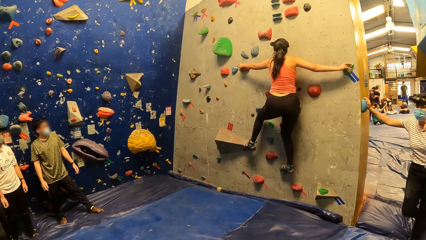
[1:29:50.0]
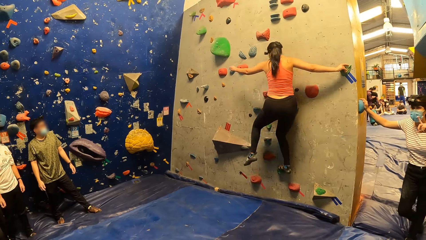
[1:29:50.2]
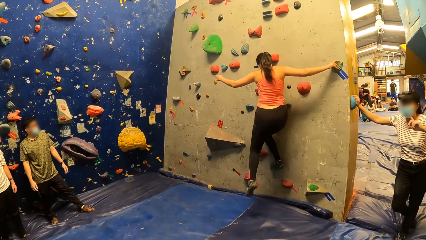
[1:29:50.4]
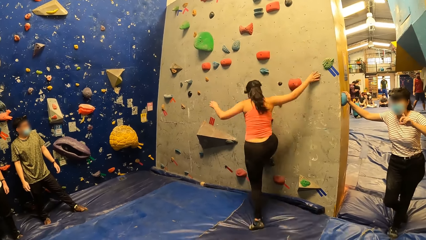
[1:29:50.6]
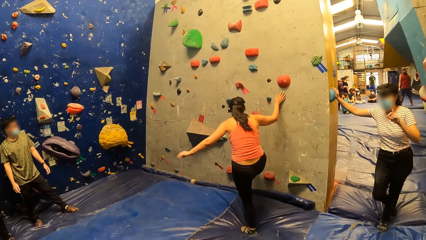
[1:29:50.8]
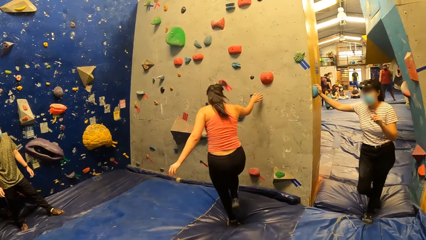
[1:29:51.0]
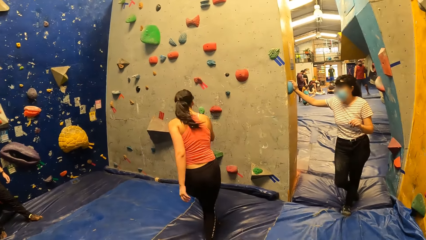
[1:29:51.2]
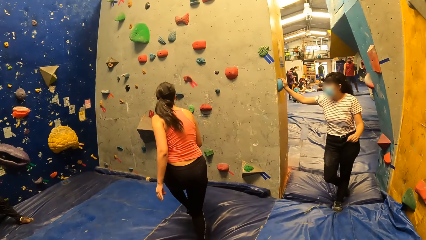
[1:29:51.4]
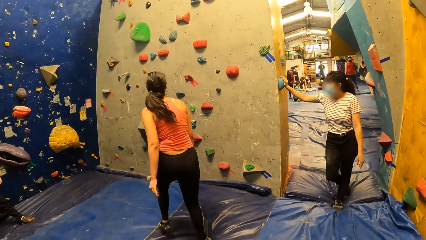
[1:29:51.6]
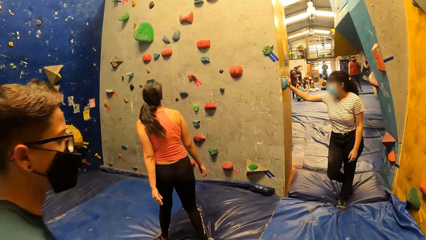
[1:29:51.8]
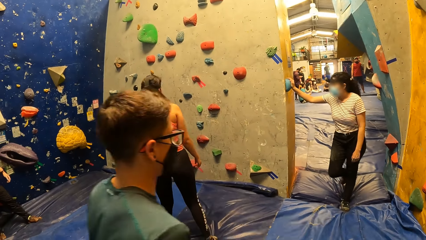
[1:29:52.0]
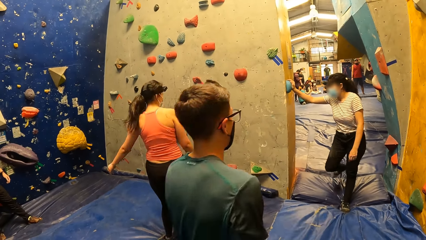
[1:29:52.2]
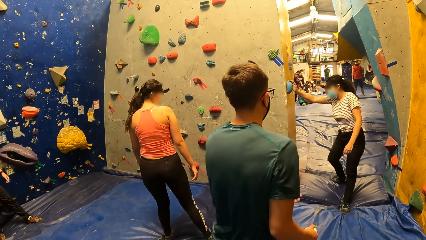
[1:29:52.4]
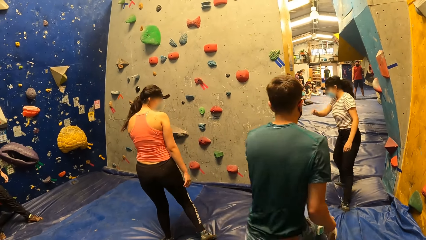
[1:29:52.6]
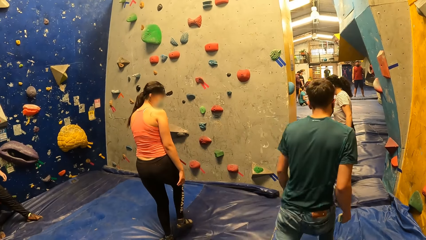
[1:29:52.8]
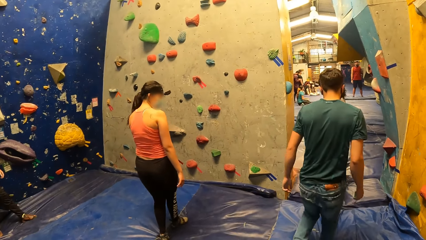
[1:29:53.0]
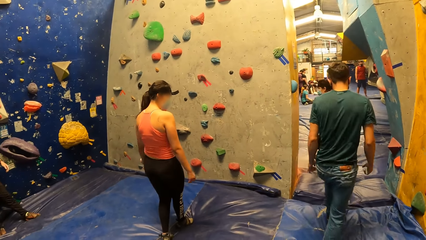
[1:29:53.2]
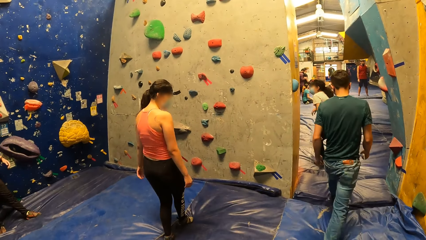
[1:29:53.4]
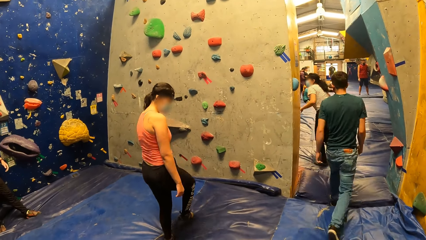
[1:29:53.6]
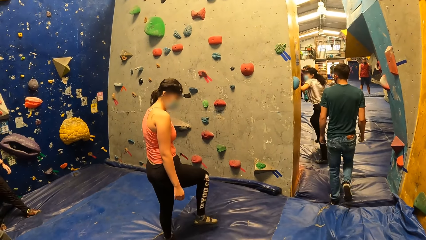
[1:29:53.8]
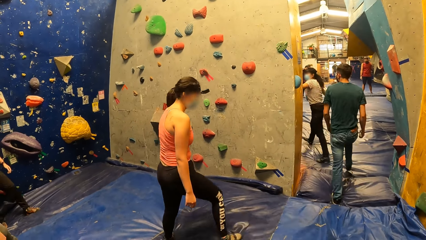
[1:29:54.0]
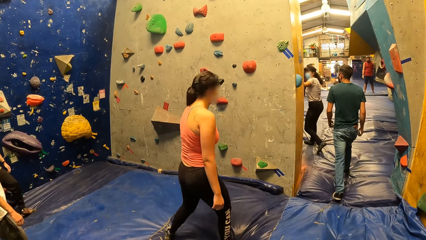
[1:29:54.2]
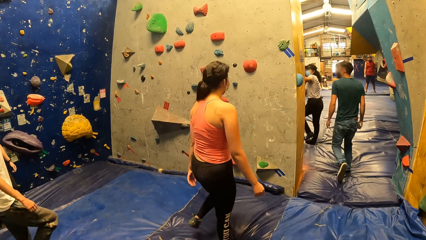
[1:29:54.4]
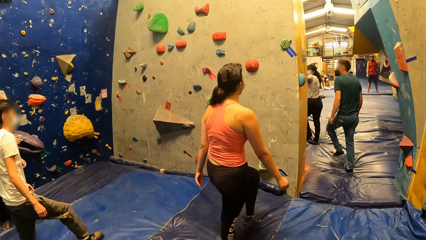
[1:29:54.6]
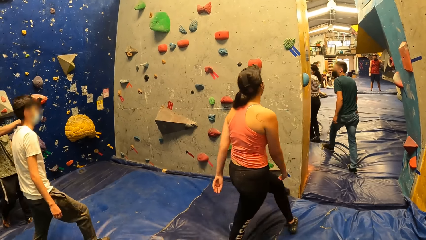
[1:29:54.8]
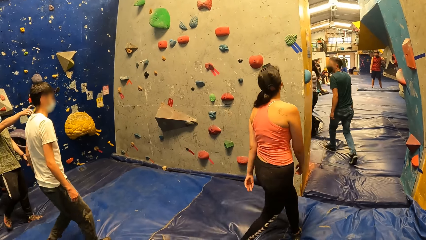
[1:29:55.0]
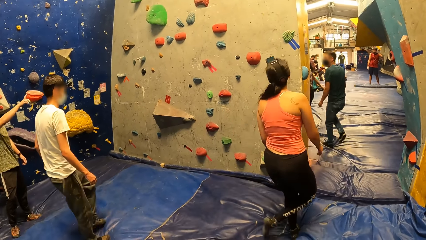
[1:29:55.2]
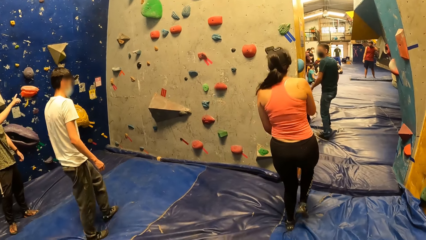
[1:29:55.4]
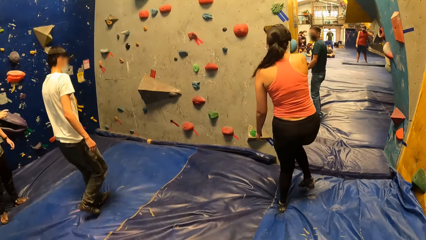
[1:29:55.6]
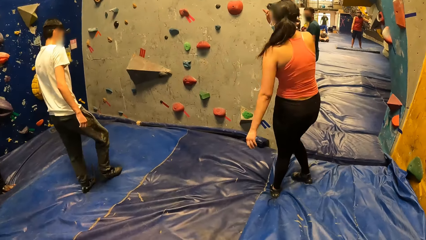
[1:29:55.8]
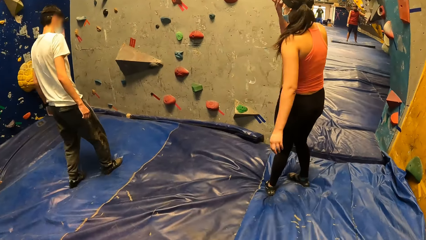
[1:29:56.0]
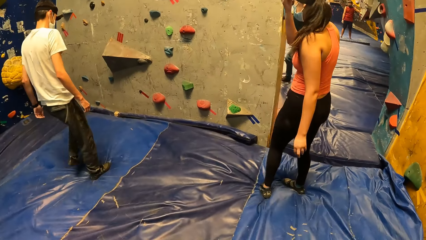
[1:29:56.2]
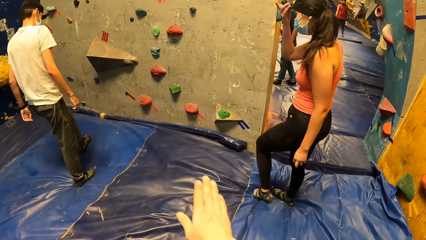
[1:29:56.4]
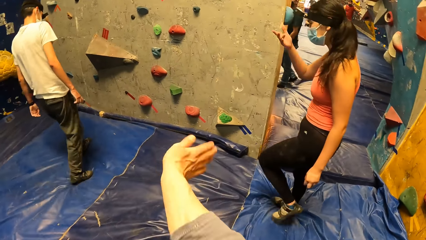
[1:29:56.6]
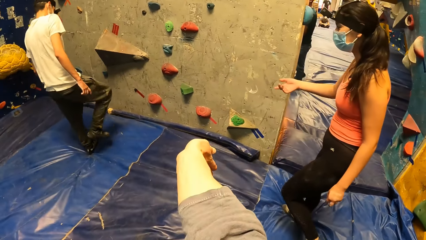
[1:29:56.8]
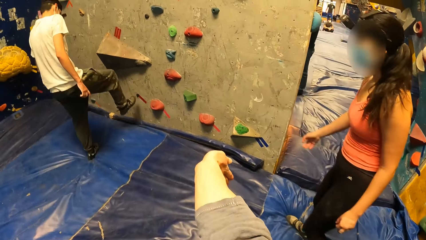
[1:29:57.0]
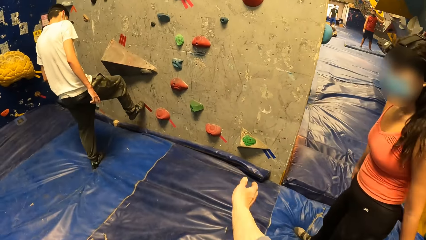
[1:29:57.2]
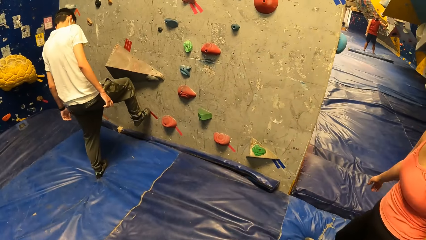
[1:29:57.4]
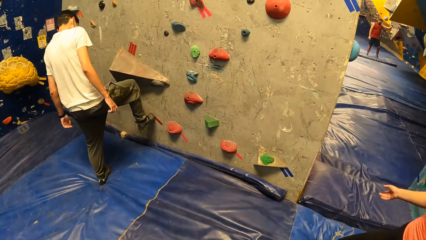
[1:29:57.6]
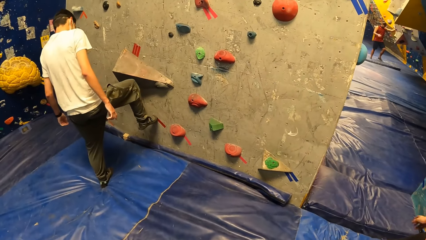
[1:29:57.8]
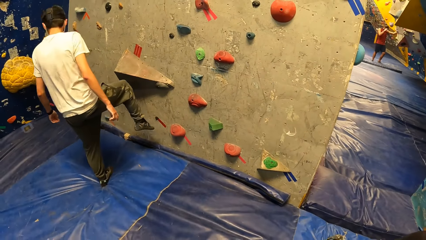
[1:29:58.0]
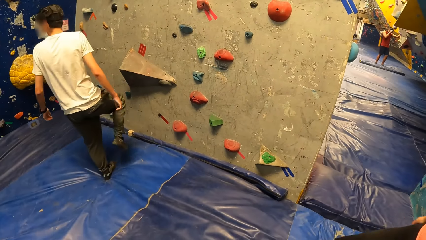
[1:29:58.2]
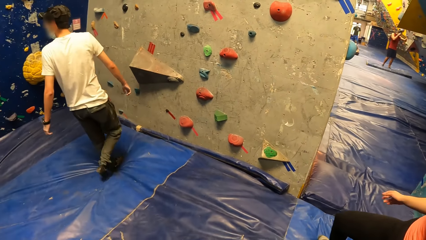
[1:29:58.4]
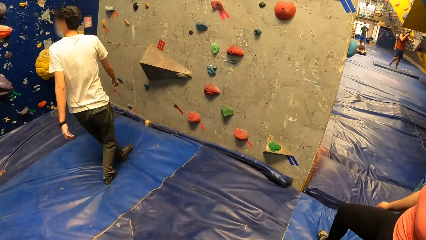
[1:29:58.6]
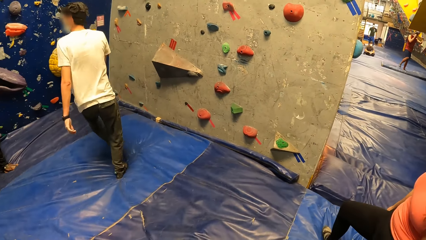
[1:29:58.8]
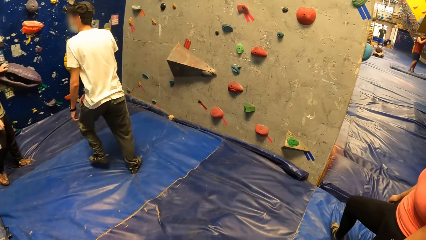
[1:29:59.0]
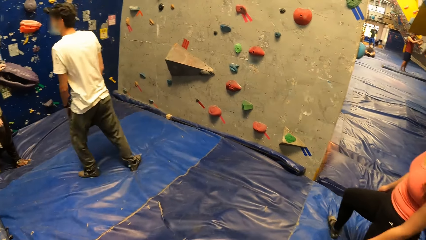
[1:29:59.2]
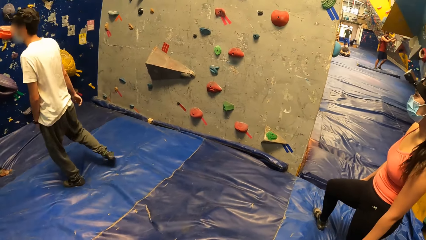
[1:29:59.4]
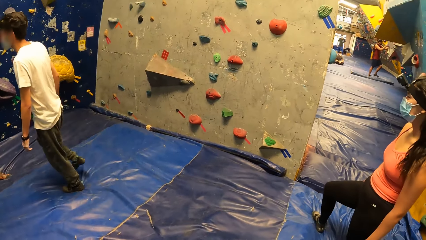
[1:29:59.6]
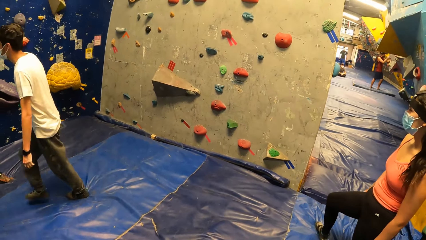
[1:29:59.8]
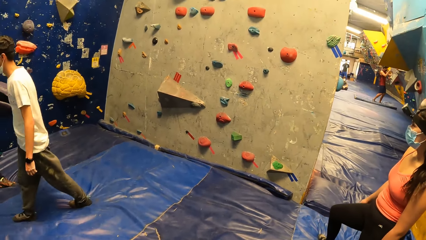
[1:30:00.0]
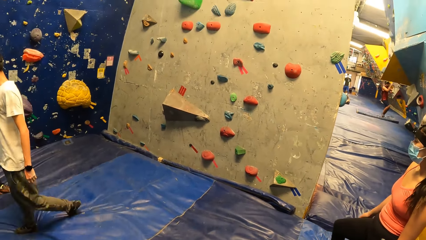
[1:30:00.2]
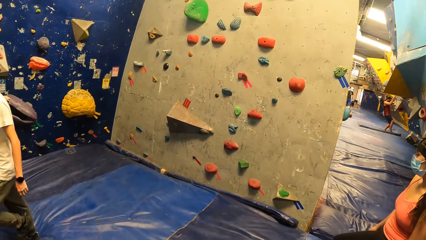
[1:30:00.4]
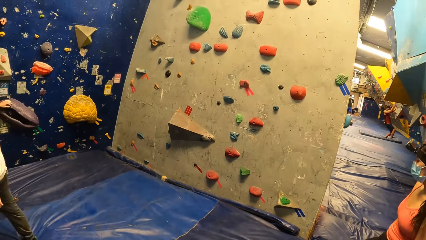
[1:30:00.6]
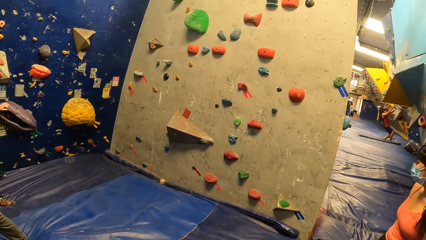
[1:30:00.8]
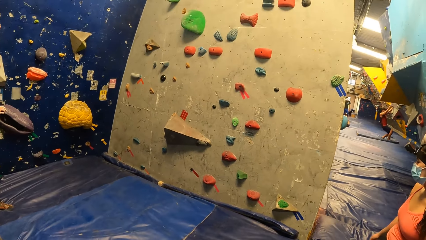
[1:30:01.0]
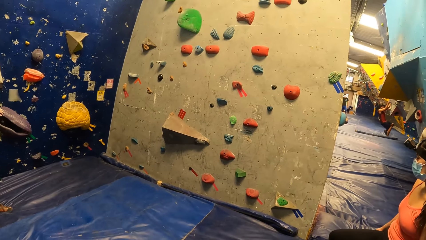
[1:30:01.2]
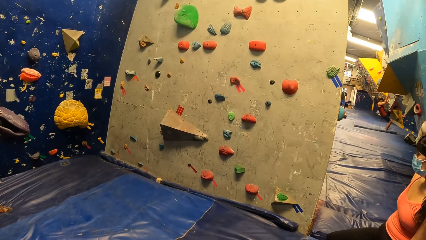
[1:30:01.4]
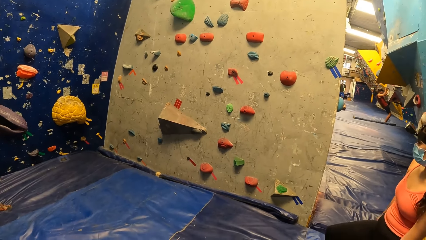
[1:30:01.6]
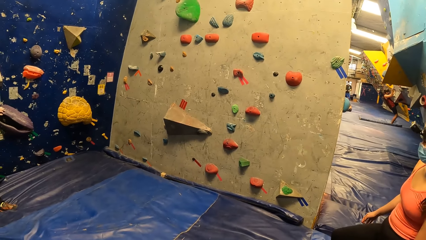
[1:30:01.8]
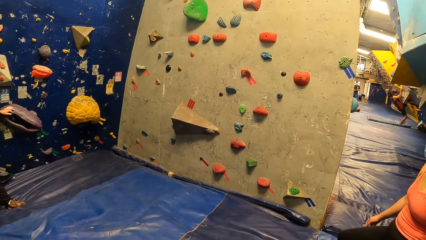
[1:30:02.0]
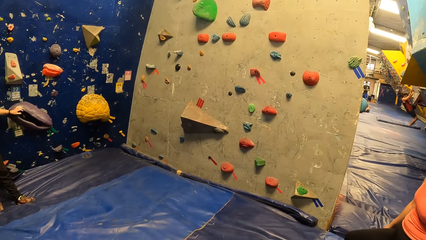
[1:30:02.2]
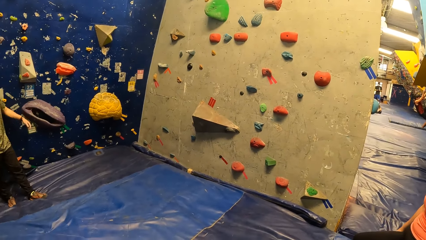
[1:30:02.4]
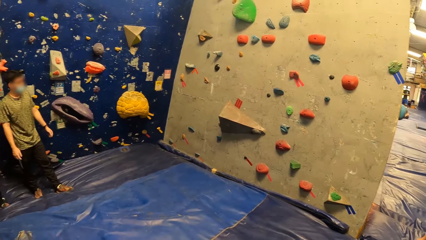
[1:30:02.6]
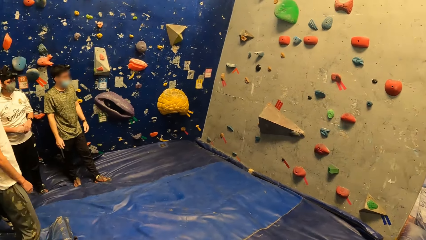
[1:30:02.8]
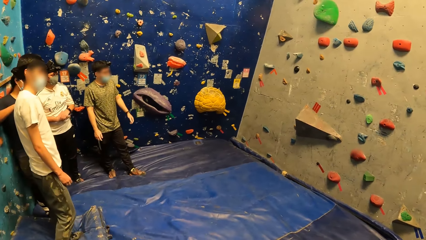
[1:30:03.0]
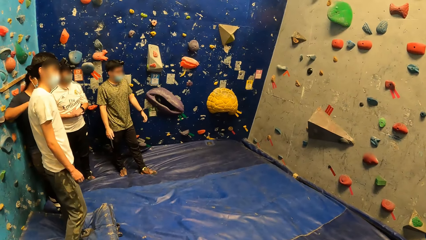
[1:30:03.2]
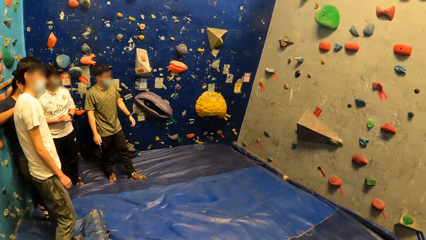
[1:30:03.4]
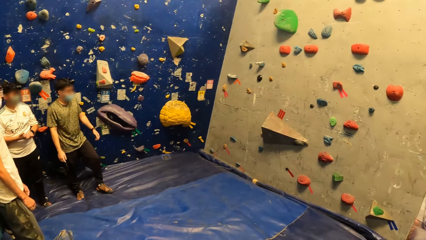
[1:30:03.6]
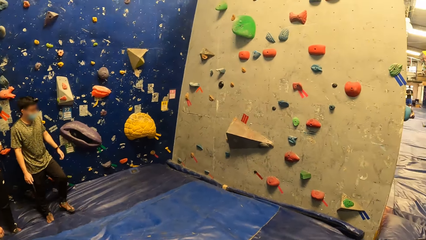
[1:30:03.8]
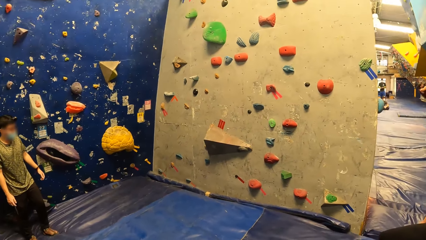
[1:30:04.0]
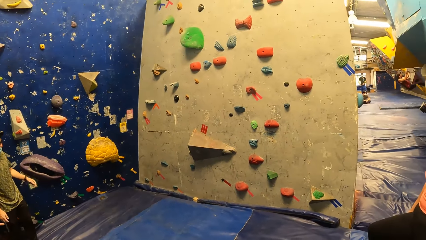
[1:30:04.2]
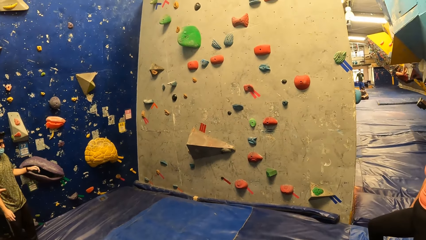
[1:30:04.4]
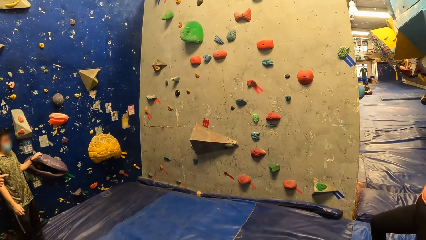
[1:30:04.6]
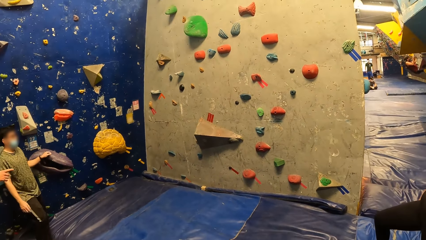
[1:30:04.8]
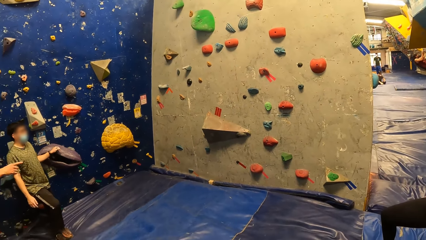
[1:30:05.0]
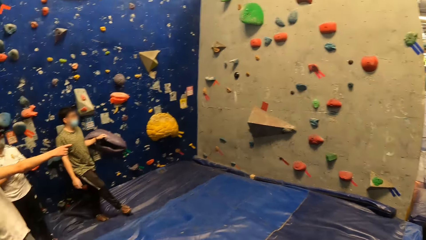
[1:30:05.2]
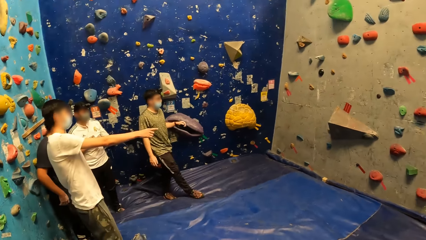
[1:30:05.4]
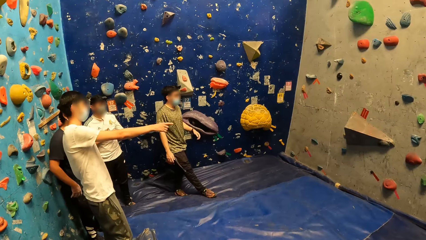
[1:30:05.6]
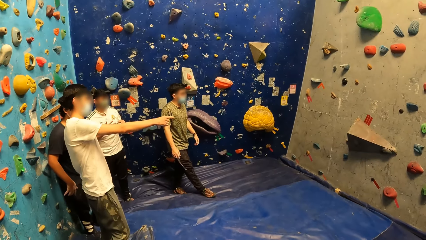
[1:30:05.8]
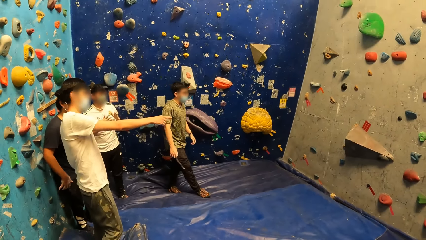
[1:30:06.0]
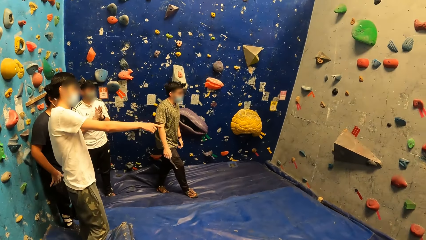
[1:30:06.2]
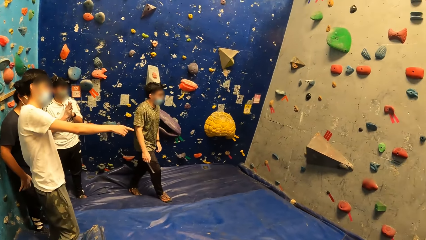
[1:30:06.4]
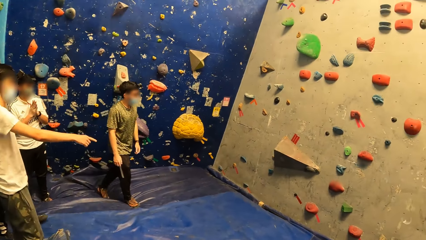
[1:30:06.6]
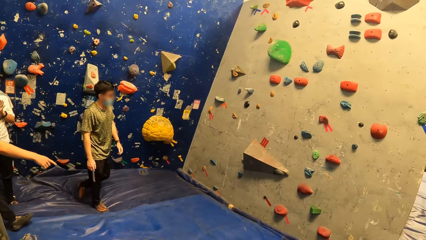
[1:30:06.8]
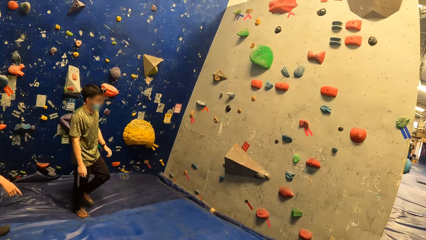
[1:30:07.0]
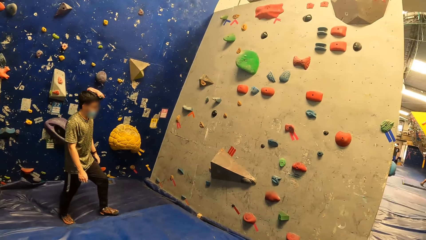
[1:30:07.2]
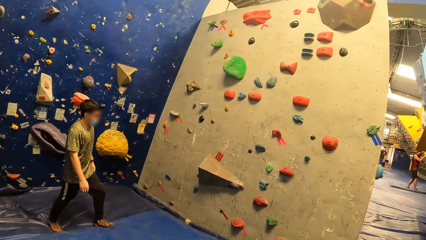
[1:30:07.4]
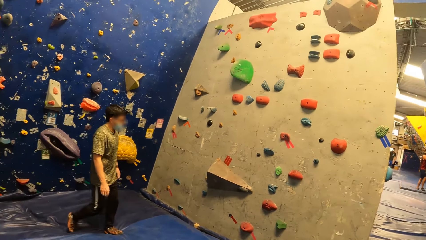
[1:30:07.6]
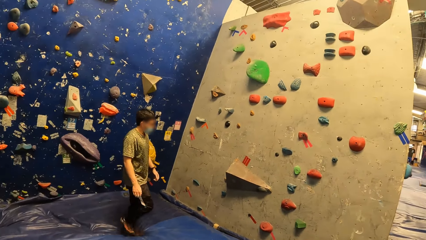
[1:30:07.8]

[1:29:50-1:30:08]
The woman drops from the wall. The camera wearer looks around. The woman walks around. A man points with his right hand. The camera wearer moves his hand. Another man places his right foot on a foothold. The camera wearer points his right hand. The other man removes his right foot from the foothold and walks away from the wall. The camera wearer looks around. The first man walks towards the wall.
